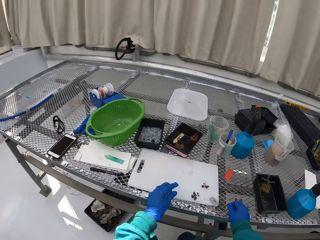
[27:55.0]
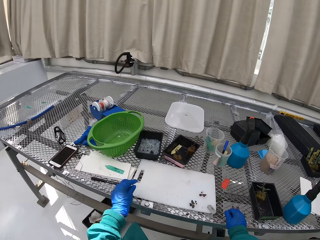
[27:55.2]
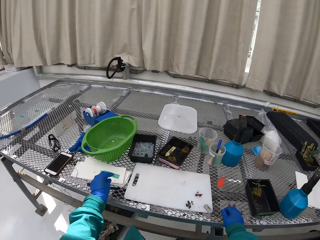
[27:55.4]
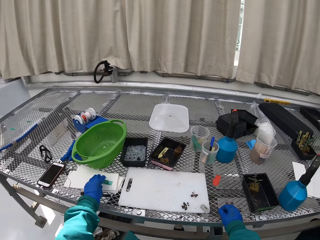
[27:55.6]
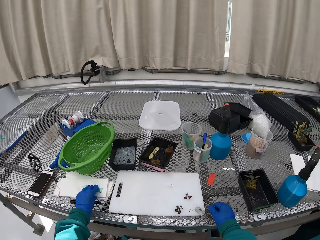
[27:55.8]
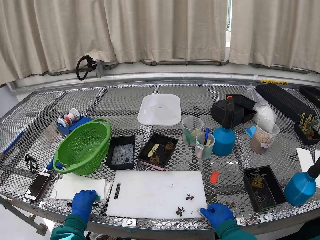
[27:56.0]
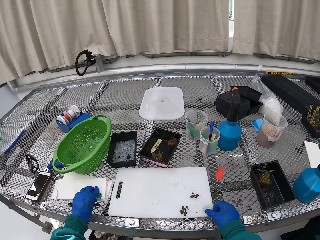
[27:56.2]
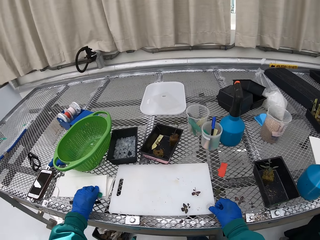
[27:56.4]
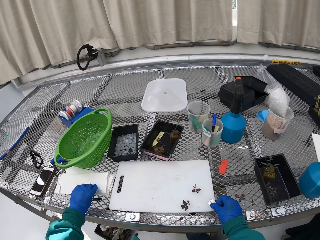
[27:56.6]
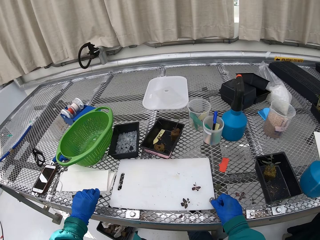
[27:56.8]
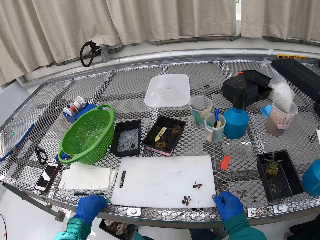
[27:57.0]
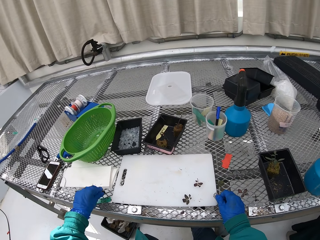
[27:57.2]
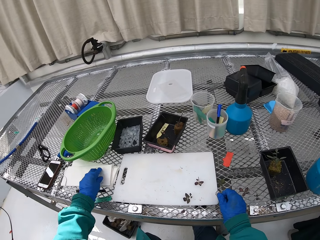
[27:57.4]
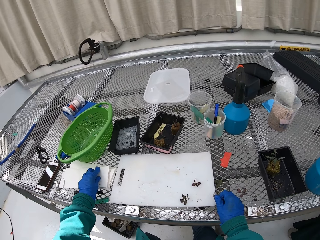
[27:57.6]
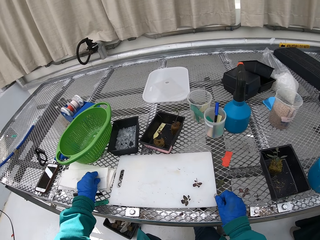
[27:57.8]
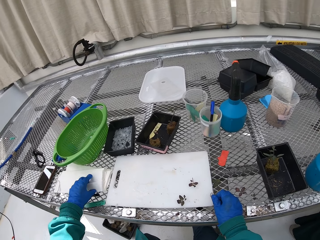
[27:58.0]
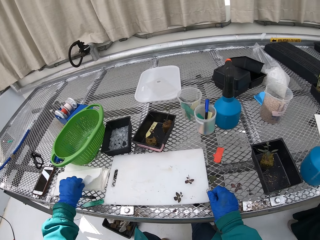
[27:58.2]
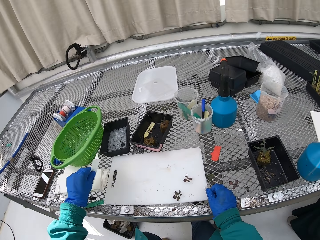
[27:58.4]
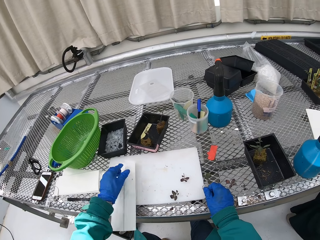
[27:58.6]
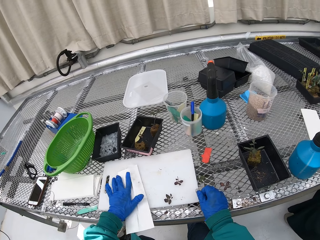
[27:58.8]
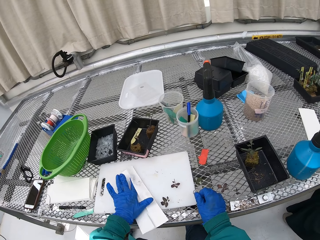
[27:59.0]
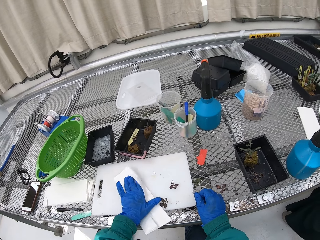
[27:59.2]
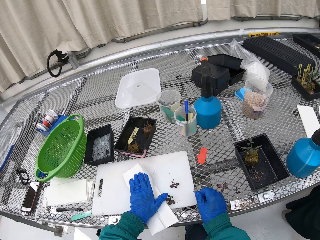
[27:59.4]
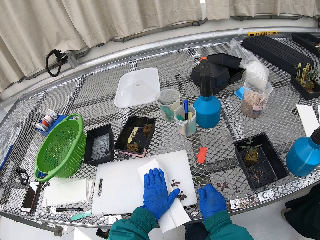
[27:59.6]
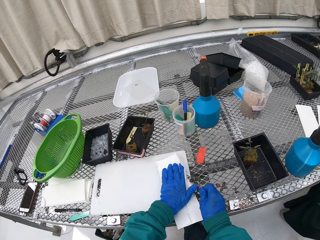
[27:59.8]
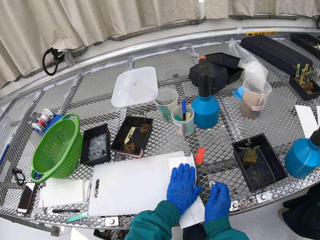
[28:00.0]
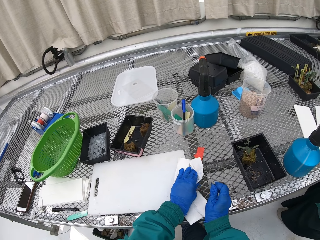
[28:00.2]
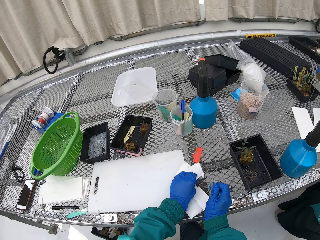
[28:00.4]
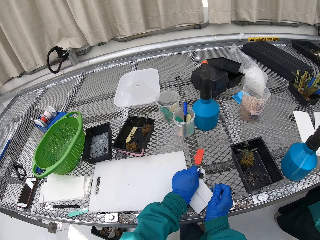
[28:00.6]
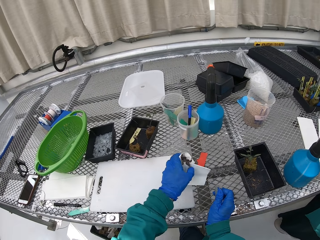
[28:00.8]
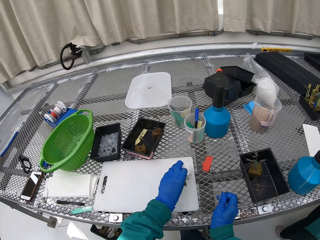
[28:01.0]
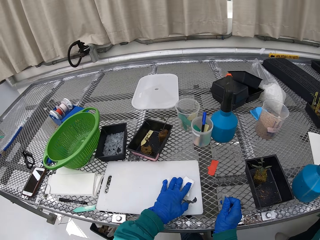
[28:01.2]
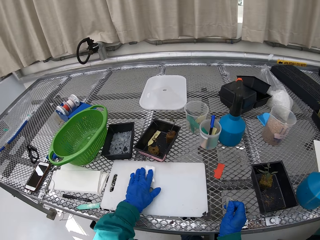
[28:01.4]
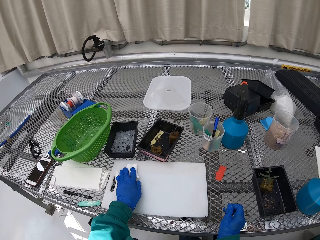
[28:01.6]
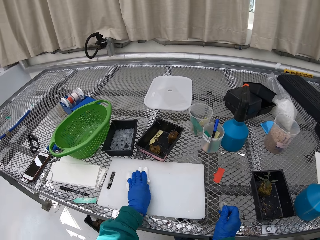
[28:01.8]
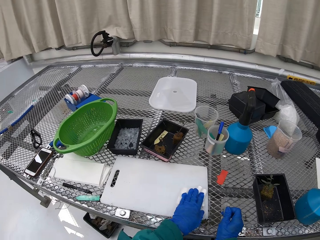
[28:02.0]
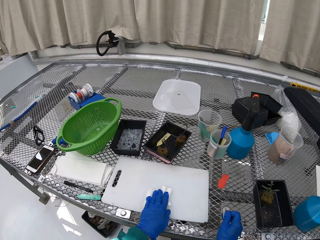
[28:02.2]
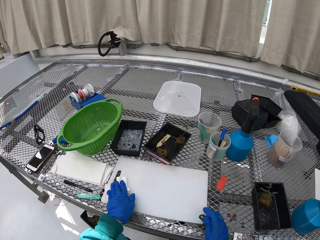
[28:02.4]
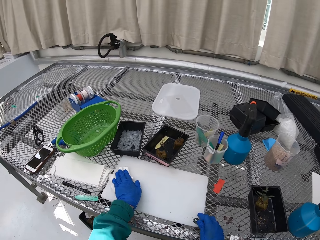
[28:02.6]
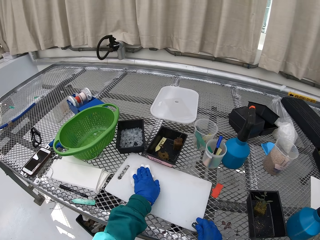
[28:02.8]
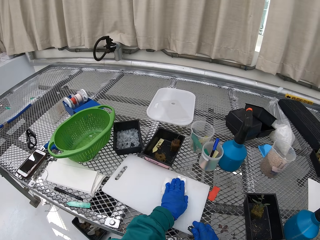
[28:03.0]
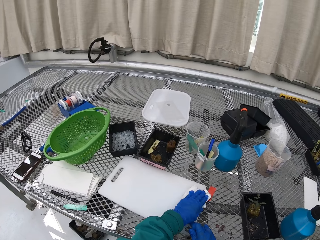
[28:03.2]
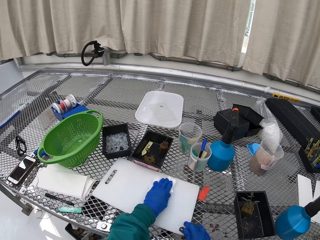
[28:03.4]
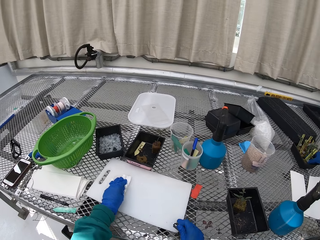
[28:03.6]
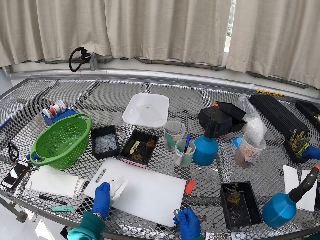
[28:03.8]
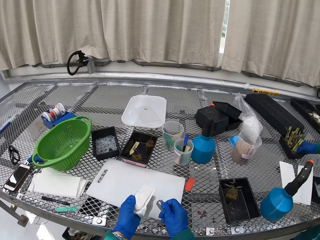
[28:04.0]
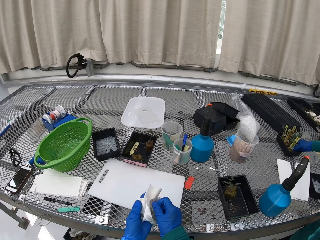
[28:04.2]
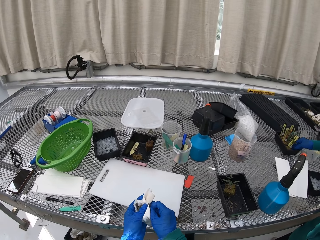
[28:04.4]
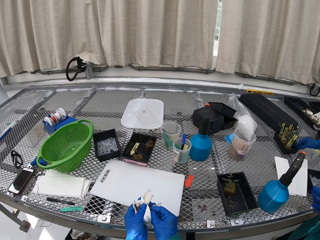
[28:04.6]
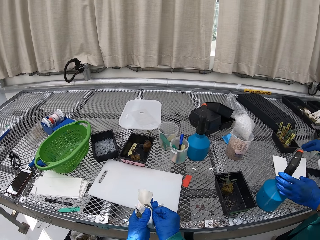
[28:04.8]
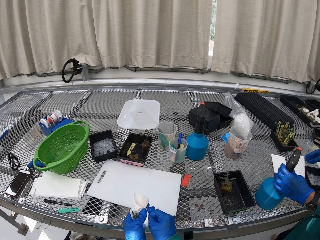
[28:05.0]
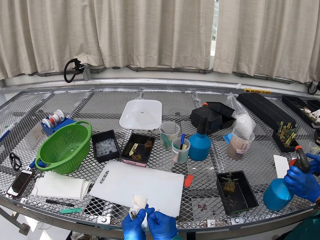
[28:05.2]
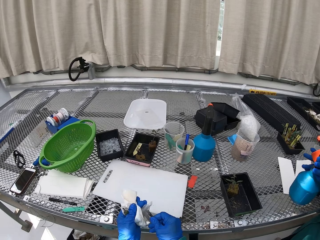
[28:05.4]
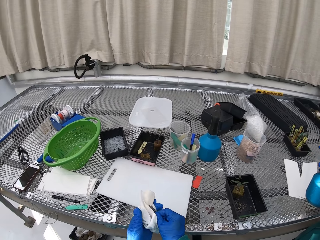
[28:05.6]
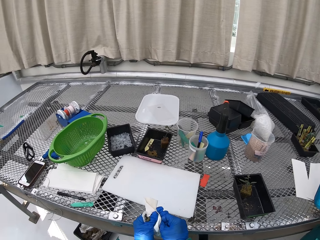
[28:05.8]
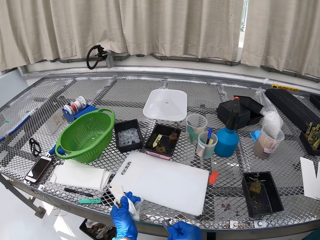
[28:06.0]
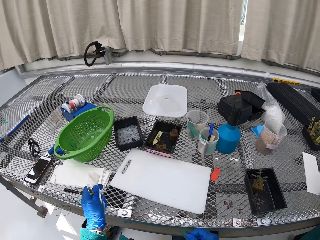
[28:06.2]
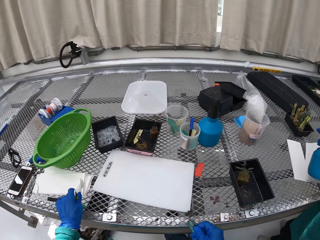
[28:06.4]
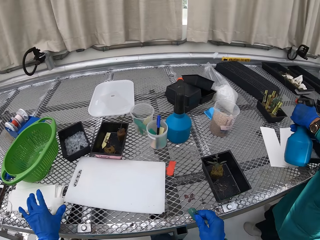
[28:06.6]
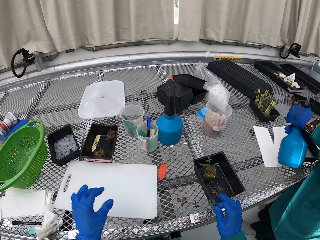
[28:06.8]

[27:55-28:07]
The camera wearer picks up the label. They hold the razor. They pick up the tissue paper. They wipe the cutting board with the tissue paper. They wipe the razor blade with the tissue paper.

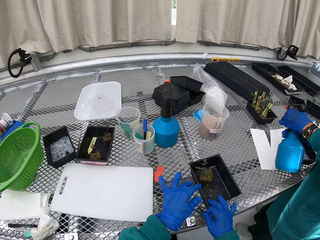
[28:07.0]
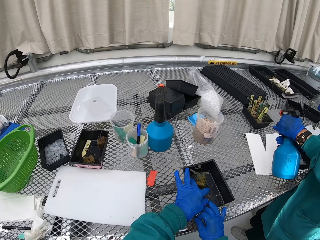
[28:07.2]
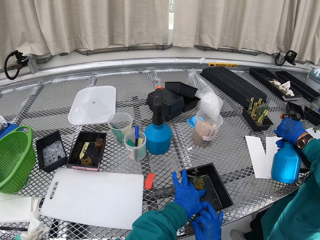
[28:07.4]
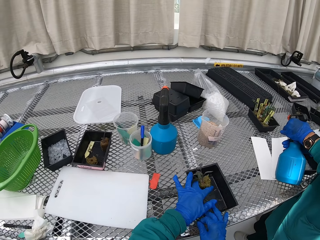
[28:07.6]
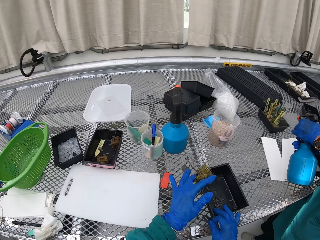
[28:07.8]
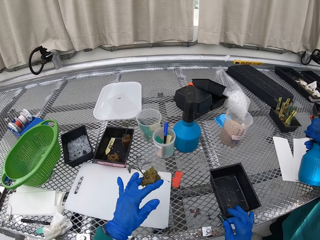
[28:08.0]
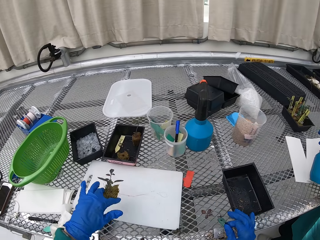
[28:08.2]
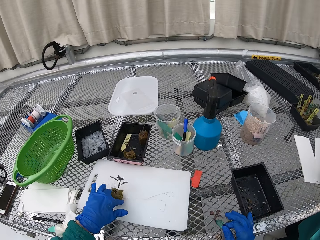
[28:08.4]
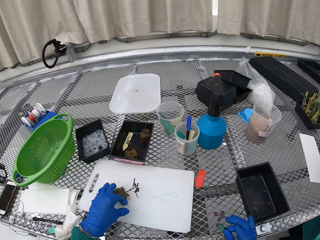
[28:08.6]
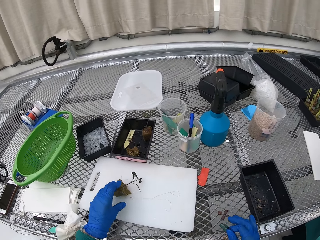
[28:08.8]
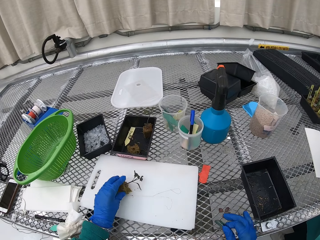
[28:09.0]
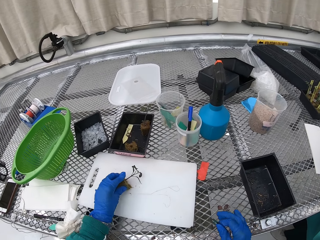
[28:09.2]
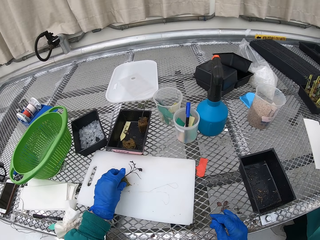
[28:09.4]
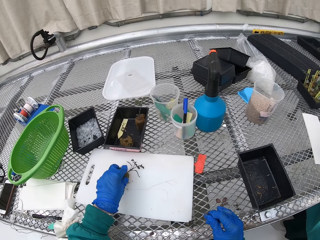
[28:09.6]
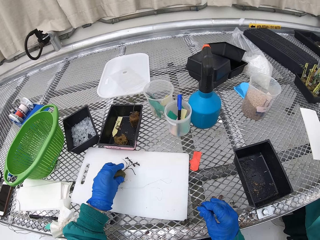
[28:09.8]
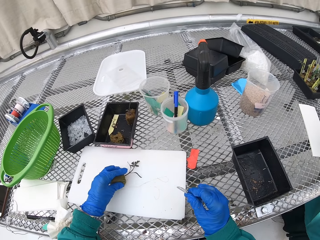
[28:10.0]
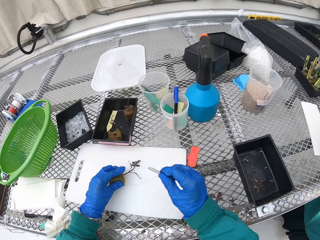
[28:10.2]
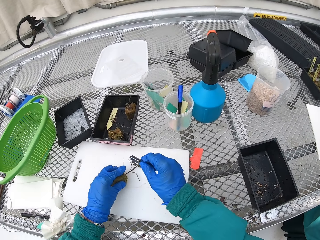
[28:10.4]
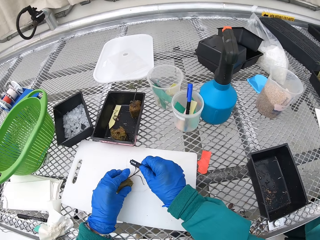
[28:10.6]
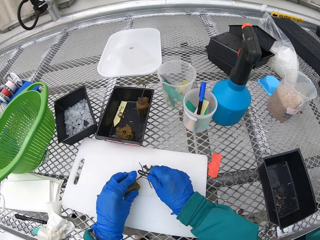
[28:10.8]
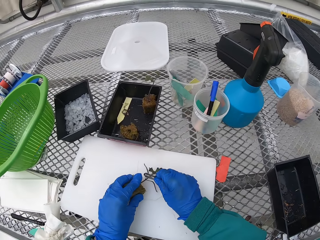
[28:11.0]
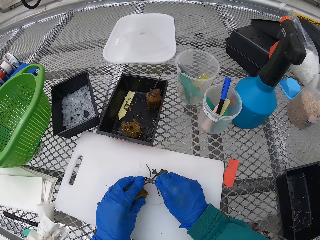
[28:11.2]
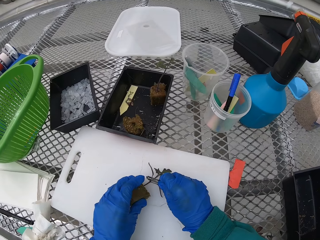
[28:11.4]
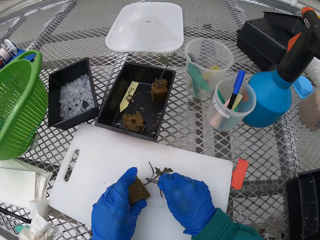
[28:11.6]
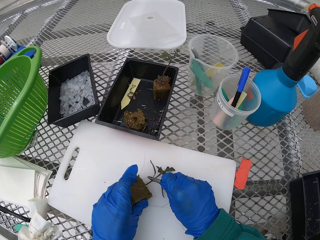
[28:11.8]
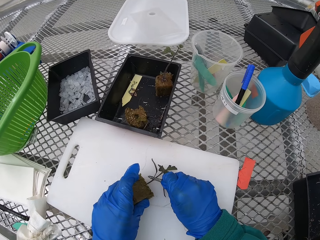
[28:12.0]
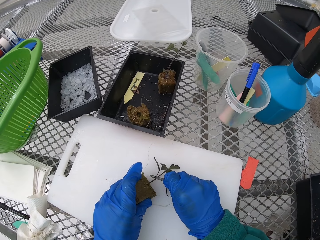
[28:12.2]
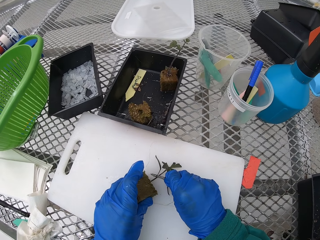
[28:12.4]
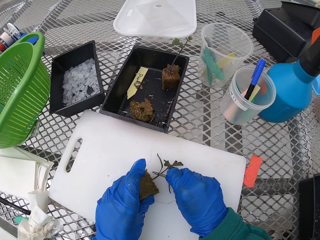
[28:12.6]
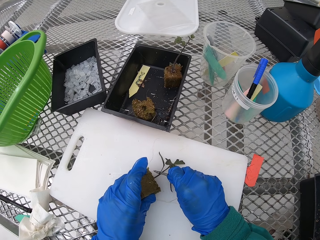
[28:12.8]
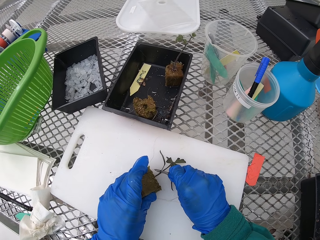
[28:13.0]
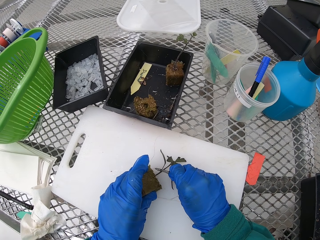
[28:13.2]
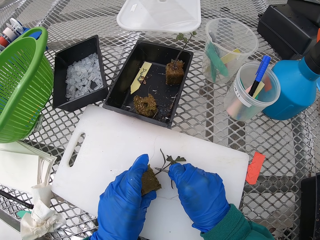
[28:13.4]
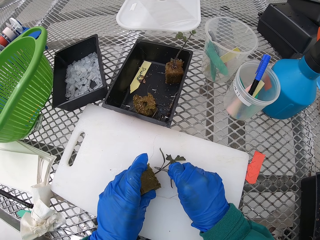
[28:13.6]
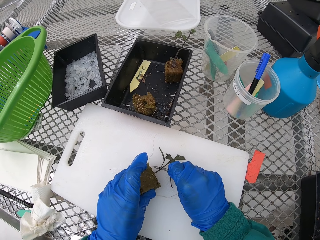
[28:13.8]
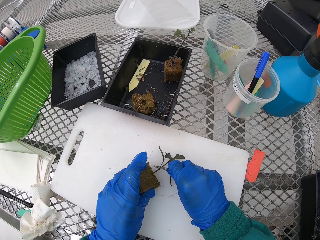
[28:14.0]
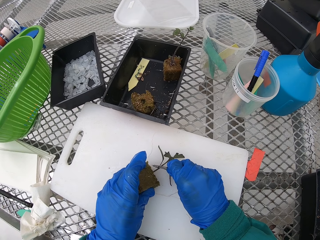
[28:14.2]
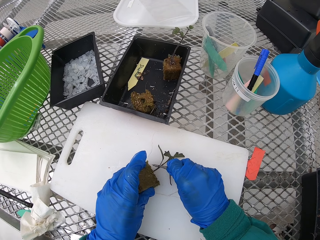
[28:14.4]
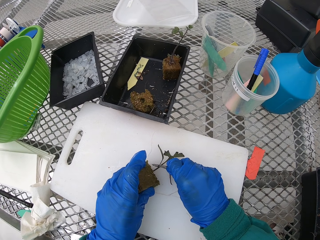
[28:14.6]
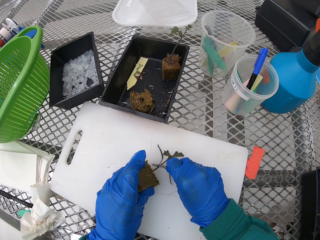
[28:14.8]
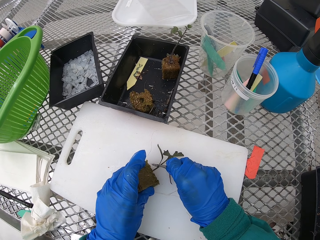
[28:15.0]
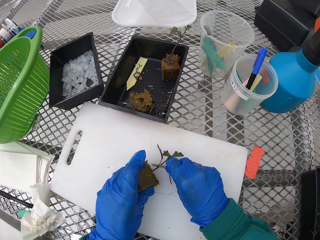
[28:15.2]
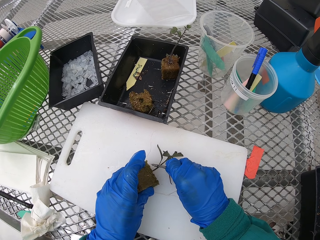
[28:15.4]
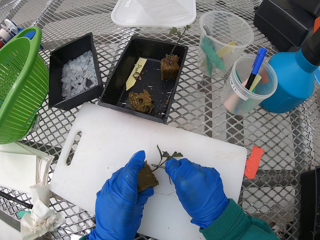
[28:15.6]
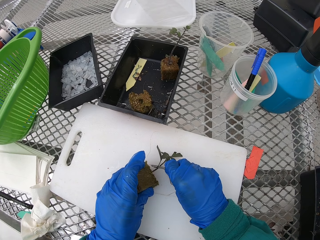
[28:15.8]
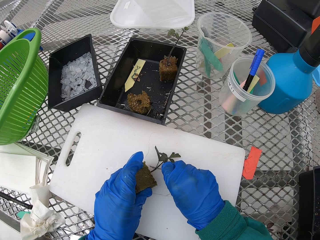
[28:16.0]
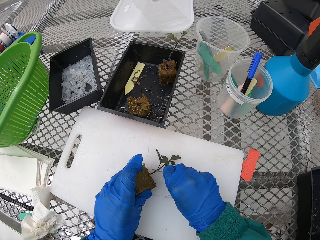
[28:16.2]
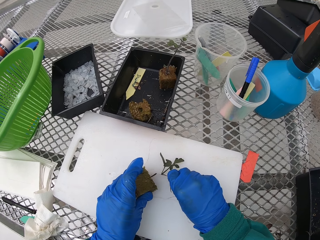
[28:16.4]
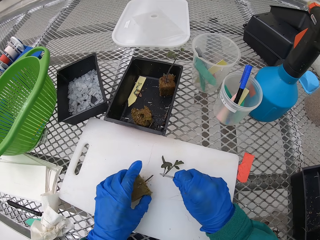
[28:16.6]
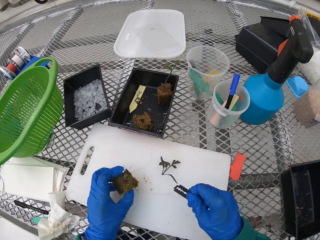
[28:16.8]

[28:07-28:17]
The camera wearer picks the flower from the flower vase. They put the flower on the cutting board. They pick the razor blade. They cut the flower.
